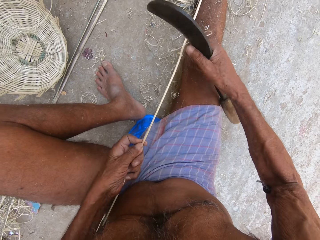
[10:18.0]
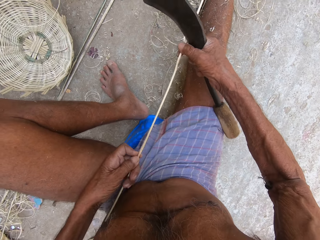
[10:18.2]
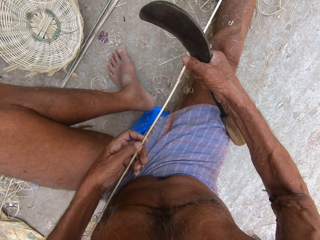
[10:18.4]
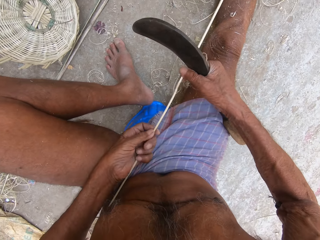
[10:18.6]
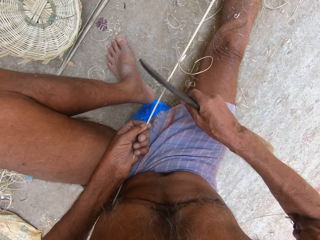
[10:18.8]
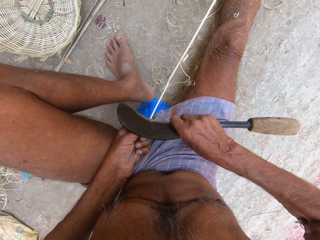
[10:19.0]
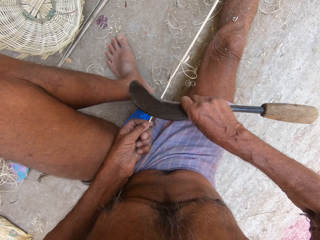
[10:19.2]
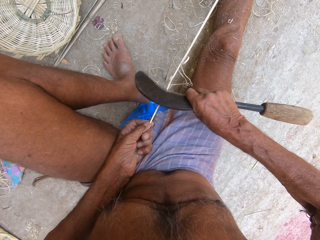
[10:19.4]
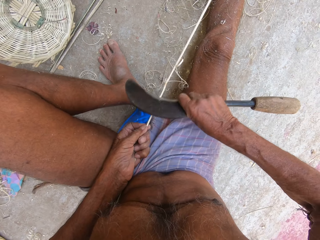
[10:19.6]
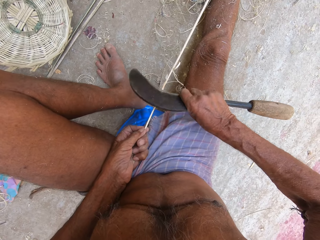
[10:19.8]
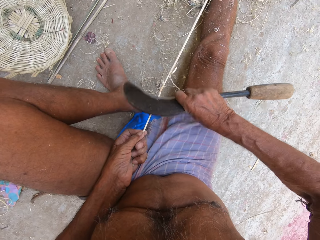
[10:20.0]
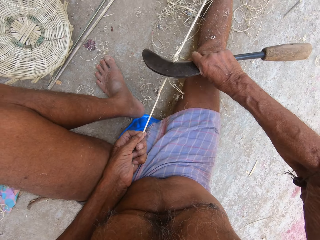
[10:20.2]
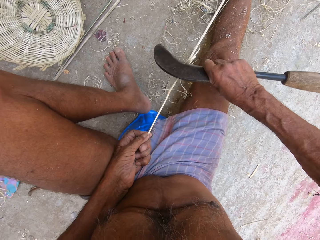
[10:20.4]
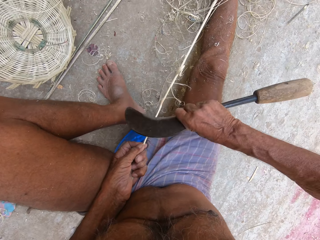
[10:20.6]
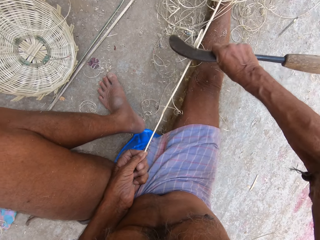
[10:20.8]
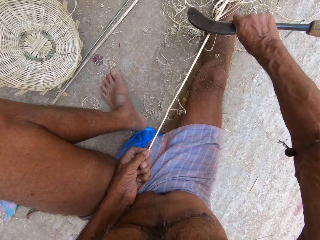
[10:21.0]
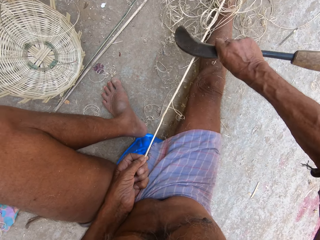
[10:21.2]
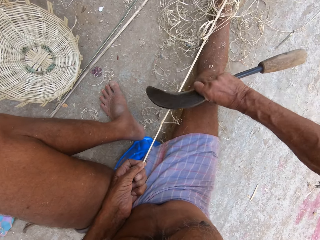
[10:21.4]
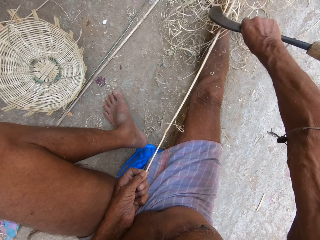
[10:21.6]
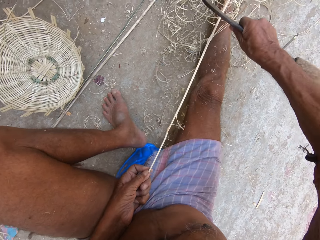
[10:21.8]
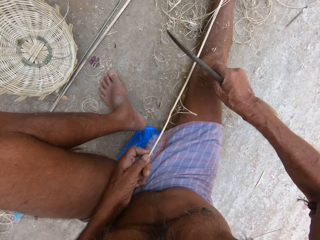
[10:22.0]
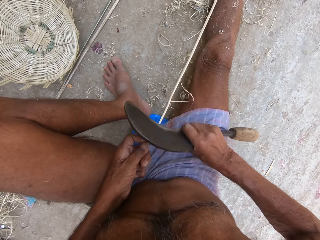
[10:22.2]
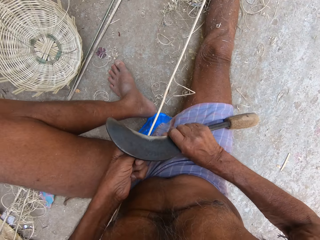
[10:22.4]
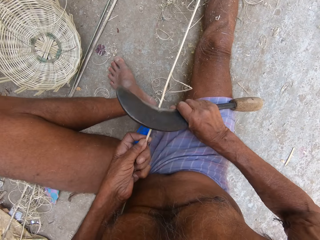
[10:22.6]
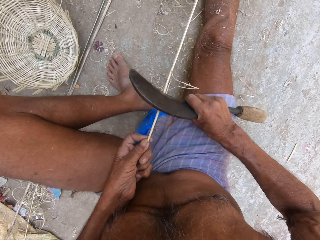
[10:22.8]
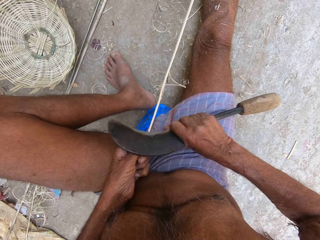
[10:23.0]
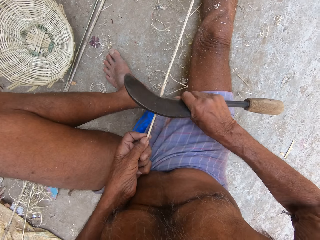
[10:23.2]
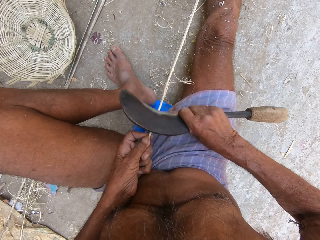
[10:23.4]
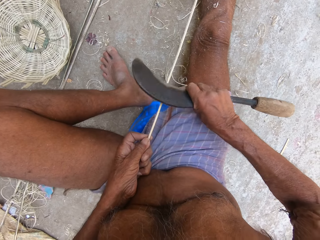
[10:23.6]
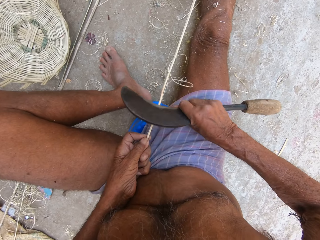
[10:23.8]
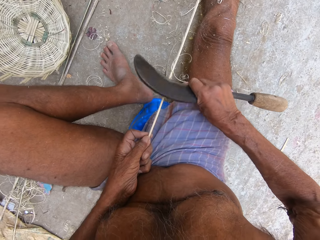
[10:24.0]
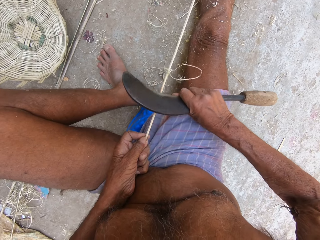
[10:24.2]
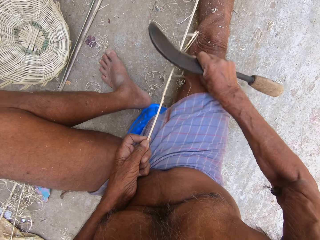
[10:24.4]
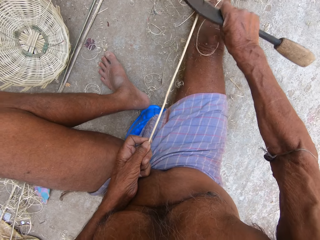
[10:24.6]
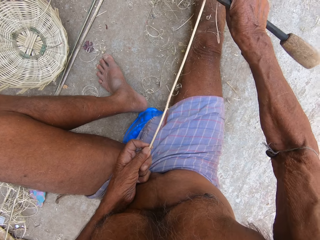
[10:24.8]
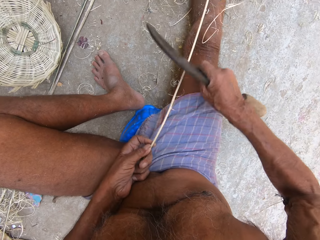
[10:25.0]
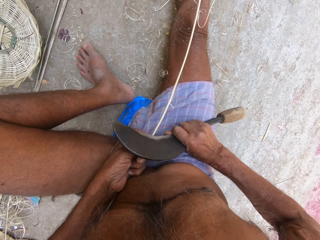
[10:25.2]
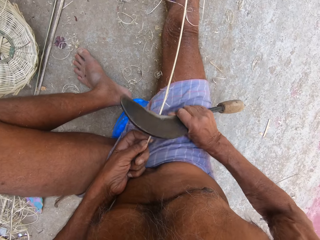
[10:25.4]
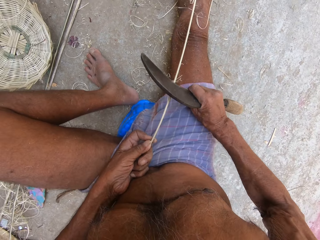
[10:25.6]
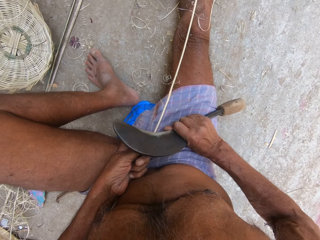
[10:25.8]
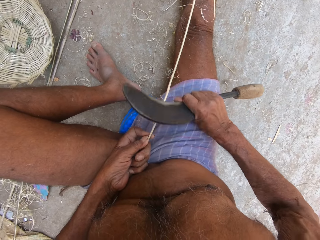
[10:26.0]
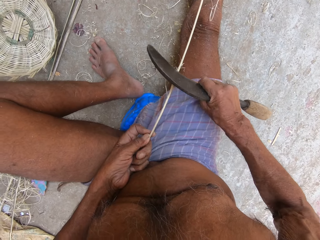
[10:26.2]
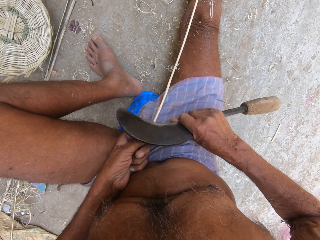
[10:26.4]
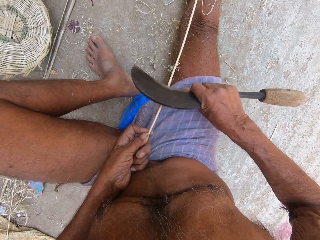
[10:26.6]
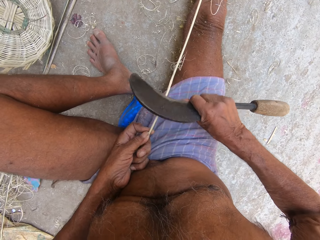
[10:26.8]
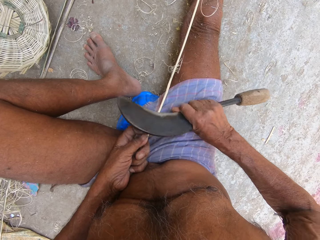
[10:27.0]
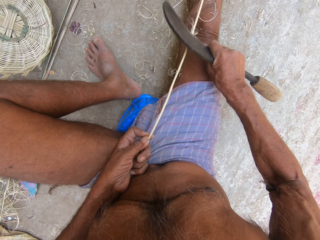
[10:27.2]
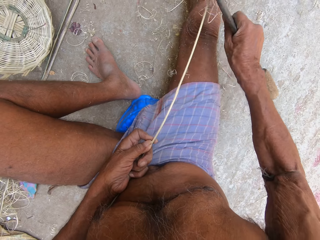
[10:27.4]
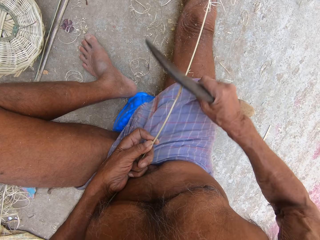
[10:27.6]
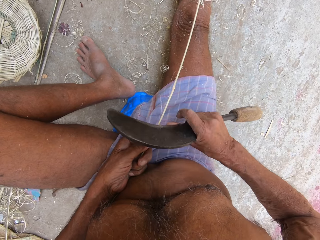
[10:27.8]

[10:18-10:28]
The camera wearer moves the left hand upwards the plant fiber. They shape the plant fiber with the knife.

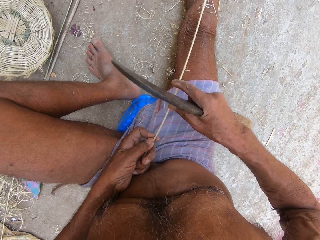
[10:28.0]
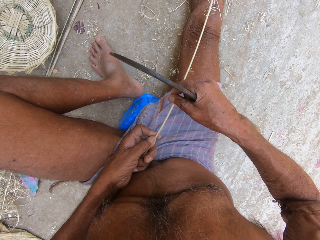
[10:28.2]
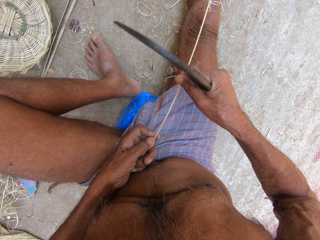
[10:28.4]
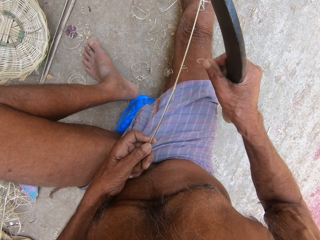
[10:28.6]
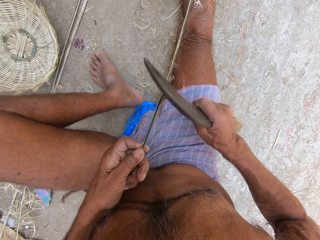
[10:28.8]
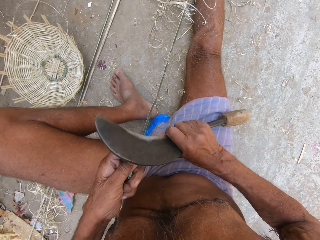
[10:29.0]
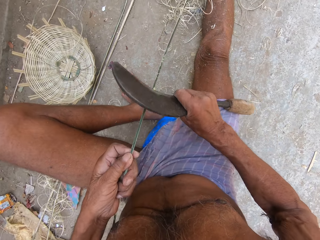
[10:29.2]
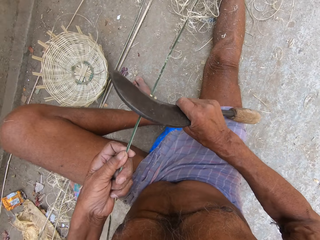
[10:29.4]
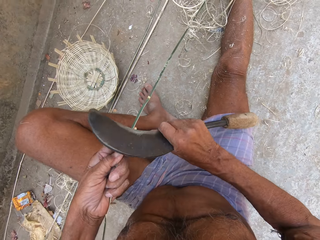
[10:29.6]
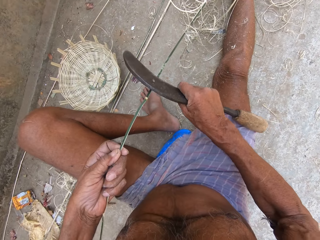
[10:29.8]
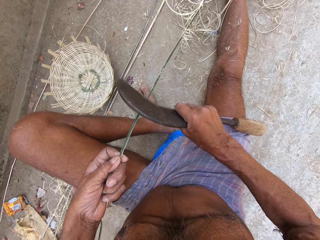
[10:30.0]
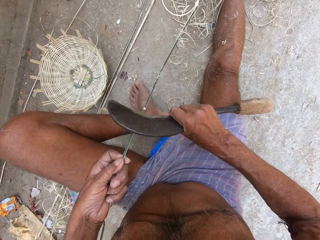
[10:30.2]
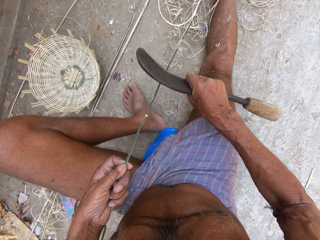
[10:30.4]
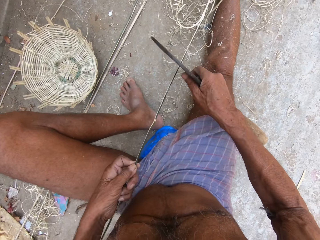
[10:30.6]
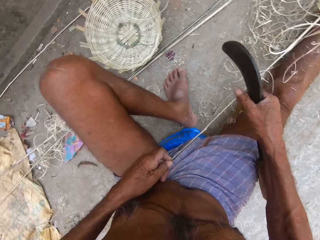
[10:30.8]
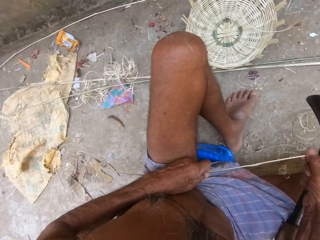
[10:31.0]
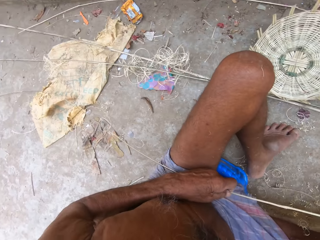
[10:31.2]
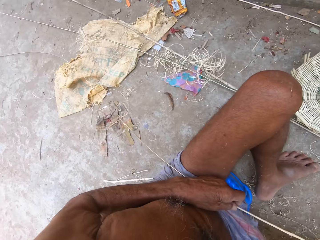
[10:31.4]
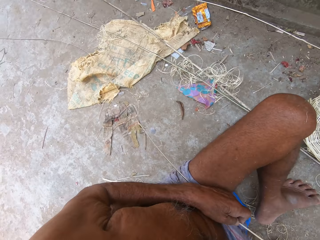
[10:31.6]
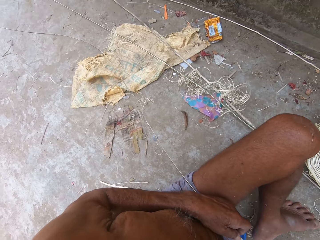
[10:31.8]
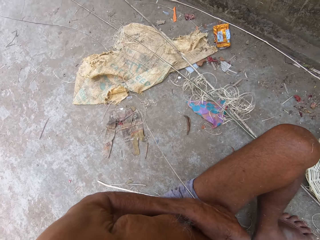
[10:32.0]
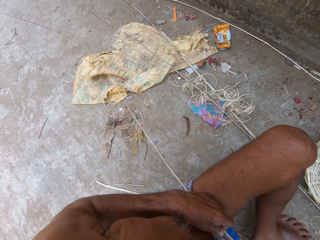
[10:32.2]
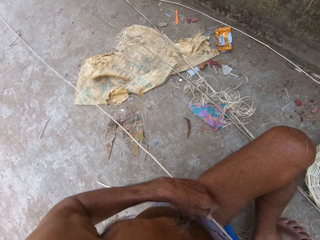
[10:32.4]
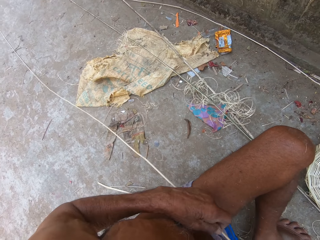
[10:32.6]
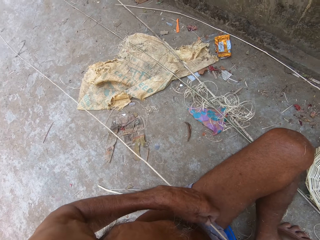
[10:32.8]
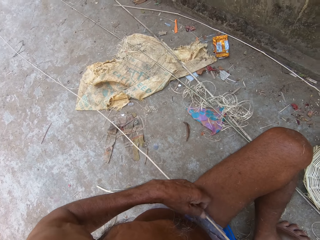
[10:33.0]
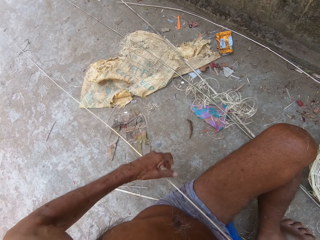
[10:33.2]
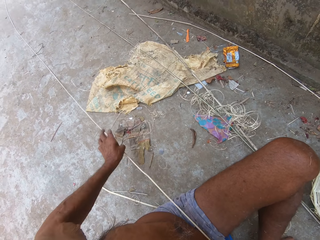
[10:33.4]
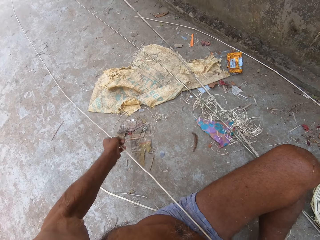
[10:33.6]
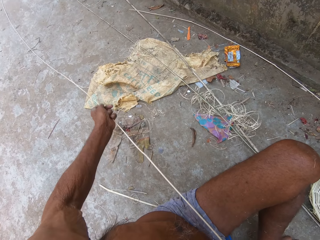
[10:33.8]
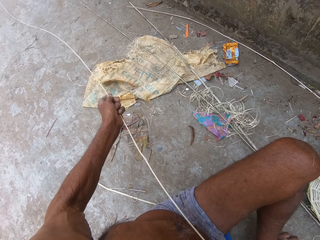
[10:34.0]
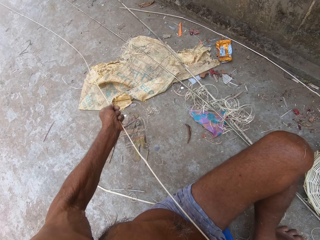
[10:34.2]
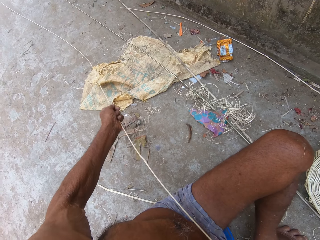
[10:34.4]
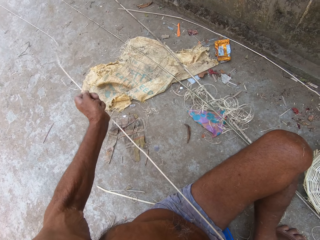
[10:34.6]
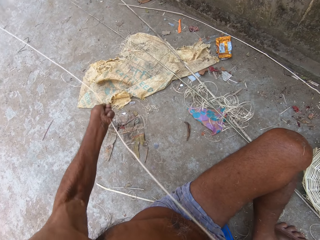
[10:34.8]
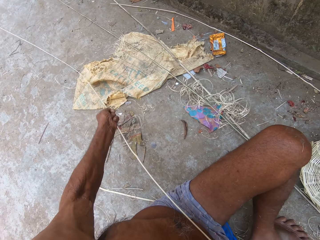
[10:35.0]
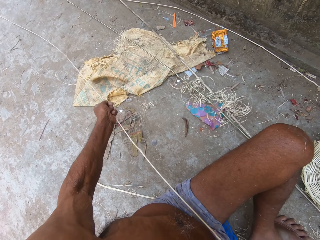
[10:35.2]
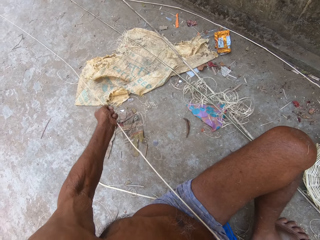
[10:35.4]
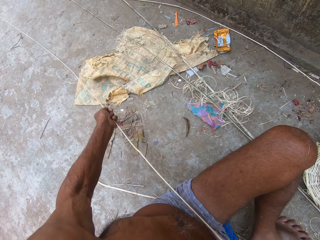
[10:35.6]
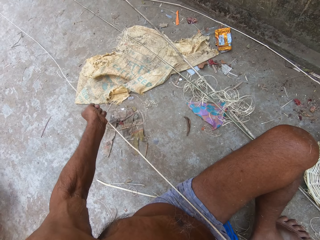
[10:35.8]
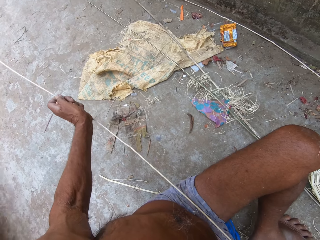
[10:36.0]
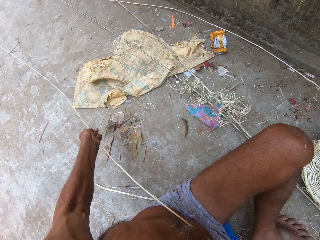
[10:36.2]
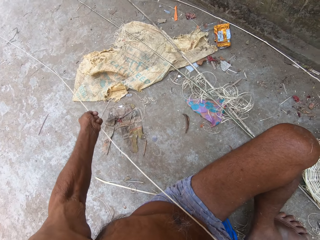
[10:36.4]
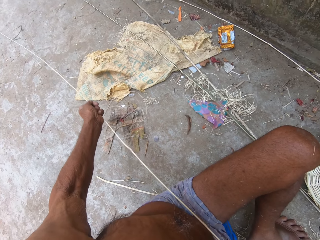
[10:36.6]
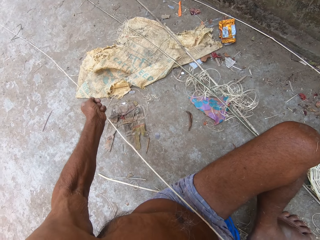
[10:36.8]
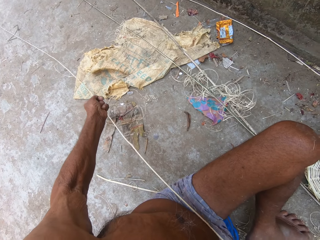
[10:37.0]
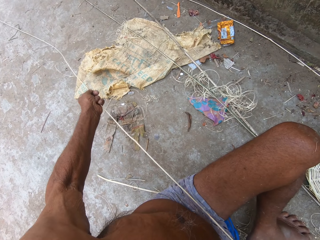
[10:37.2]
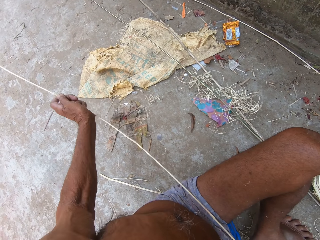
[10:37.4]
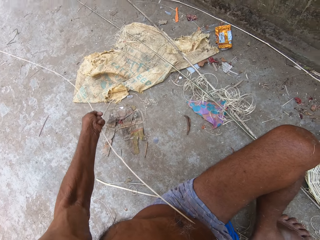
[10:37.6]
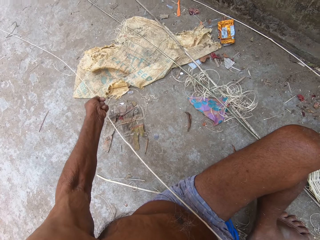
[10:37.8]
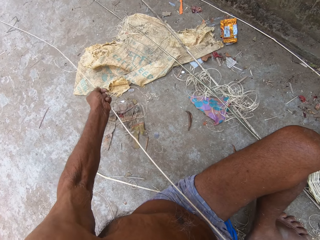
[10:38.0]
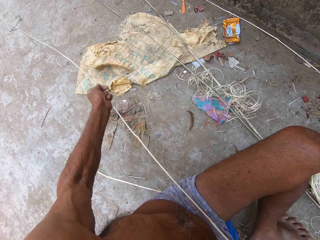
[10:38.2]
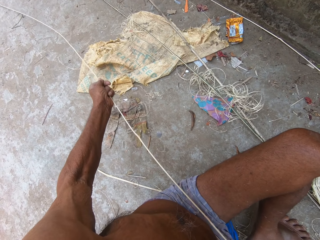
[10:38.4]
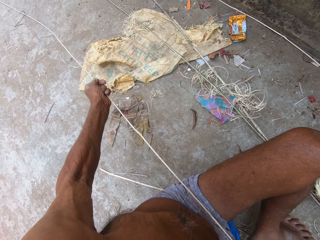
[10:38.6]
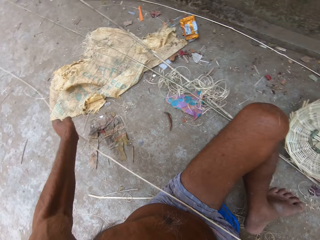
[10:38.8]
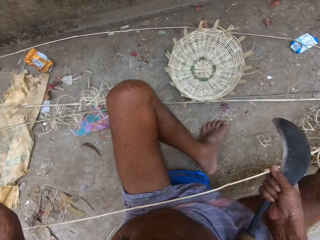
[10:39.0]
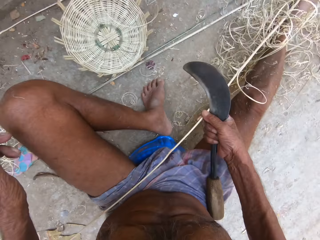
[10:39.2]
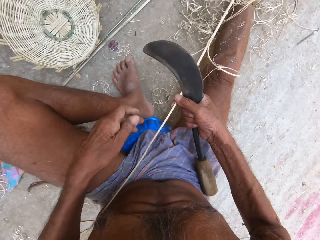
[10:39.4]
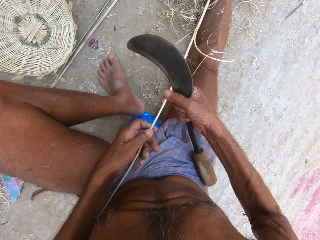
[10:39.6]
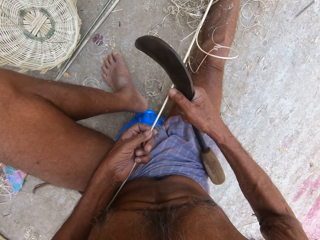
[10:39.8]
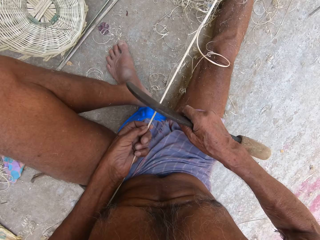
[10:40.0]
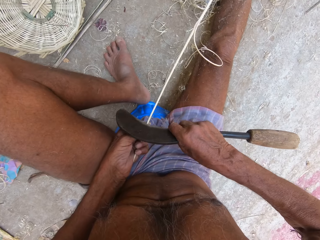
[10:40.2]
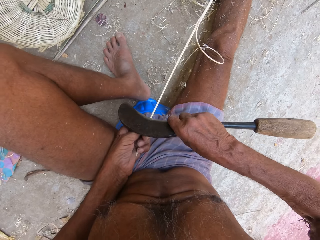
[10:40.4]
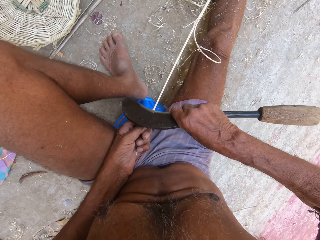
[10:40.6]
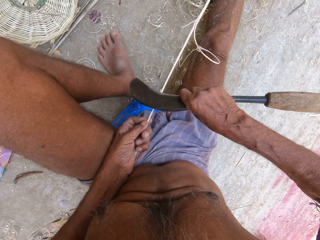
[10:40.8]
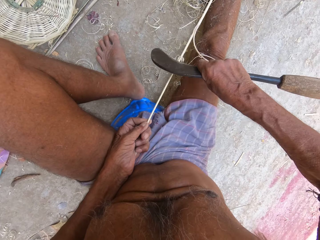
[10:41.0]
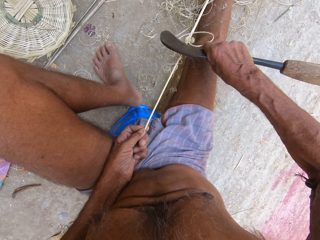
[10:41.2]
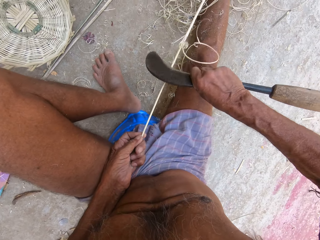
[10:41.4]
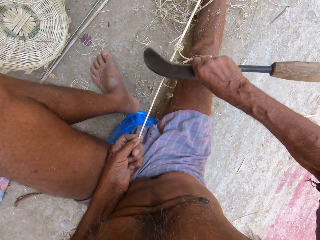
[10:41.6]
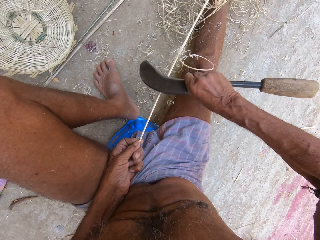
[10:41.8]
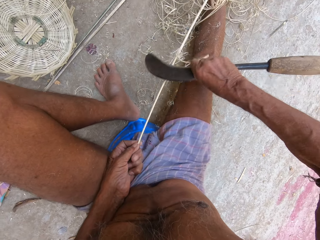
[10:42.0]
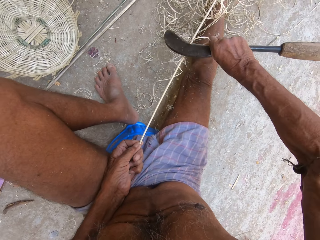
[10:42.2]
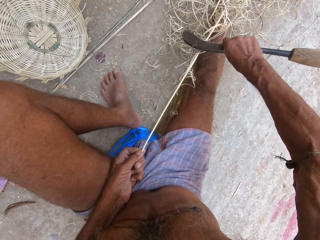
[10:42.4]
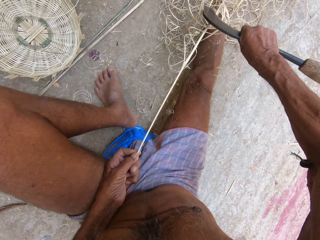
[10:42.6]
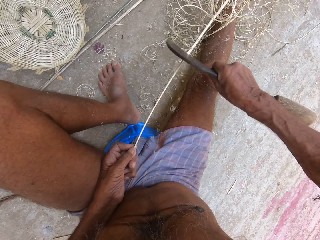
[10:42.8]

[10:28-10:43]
The camera wearer removes the plant fiber from the plant. They drop the plant fiber. They shape the plant fiber with the knife. They turn the plant fiber sideways. They straighten the plant fiber. They move the left hand on the fiber. They shape the plant fiber with the knife.
